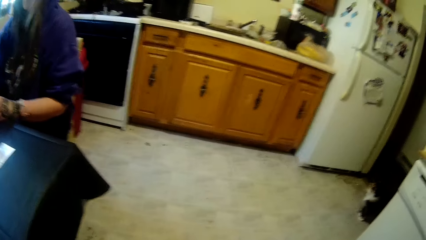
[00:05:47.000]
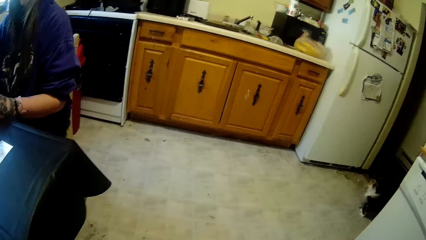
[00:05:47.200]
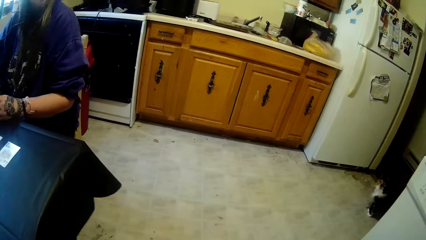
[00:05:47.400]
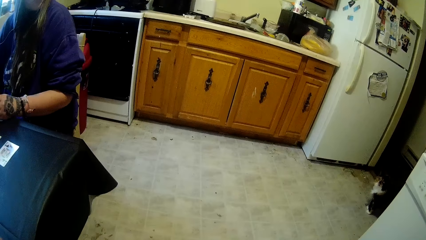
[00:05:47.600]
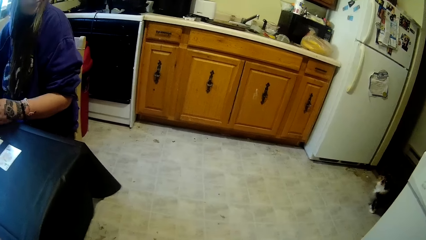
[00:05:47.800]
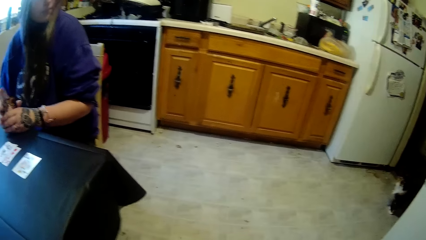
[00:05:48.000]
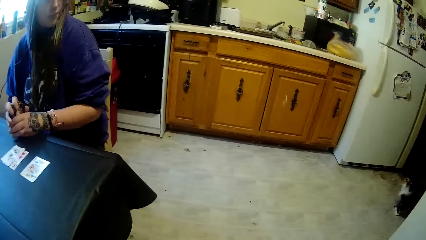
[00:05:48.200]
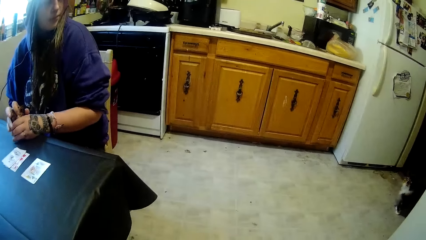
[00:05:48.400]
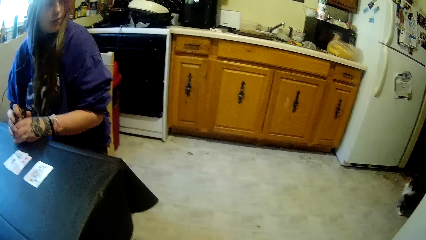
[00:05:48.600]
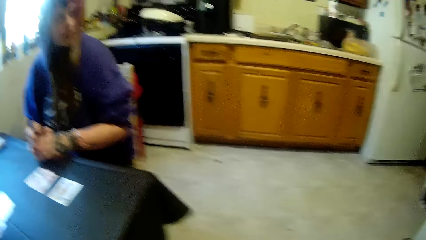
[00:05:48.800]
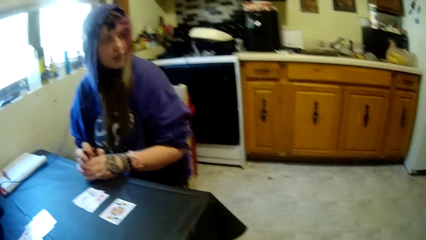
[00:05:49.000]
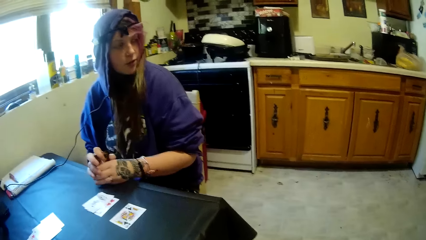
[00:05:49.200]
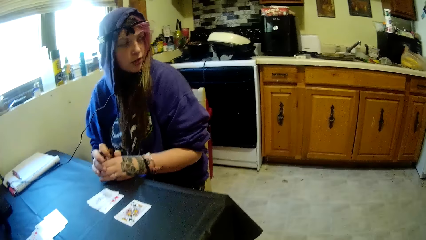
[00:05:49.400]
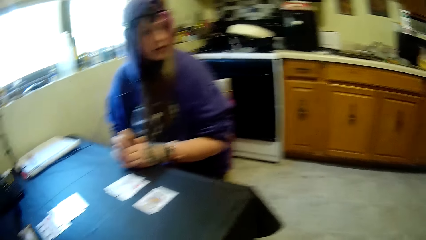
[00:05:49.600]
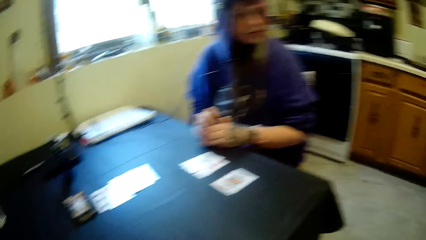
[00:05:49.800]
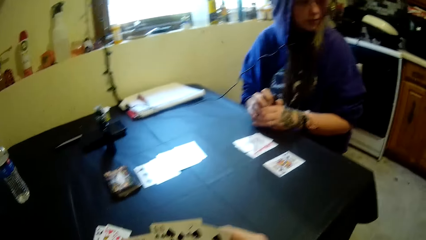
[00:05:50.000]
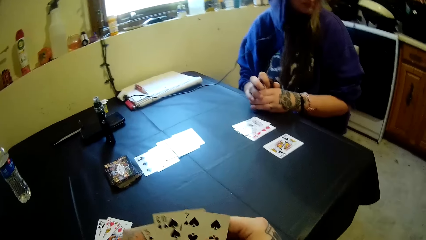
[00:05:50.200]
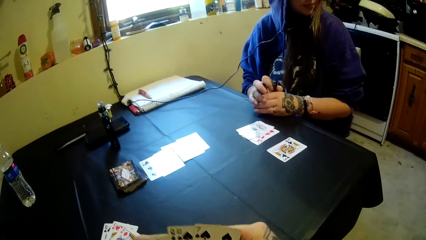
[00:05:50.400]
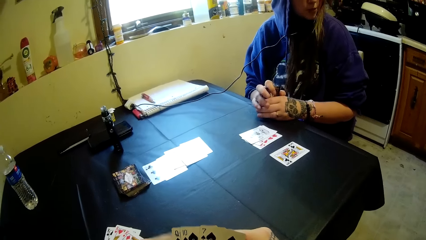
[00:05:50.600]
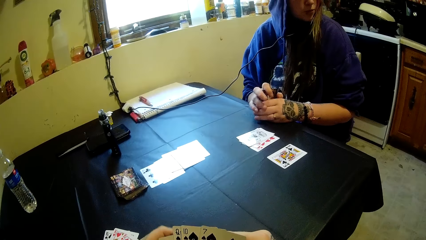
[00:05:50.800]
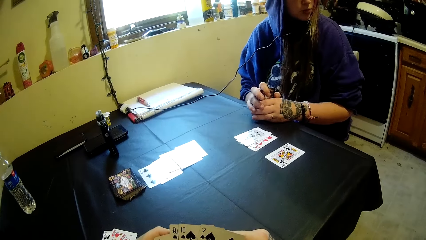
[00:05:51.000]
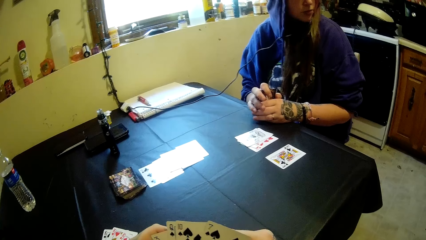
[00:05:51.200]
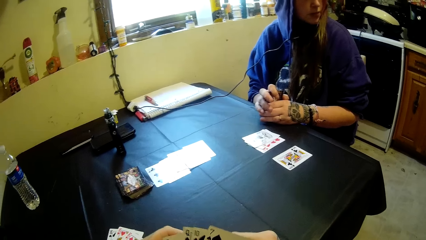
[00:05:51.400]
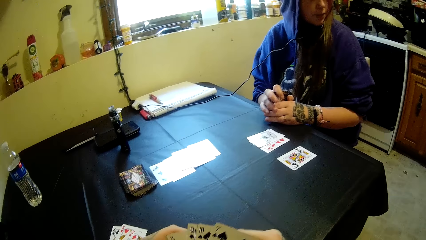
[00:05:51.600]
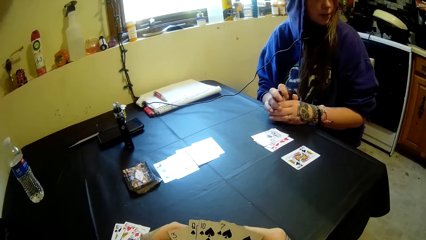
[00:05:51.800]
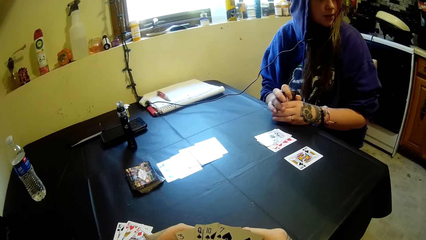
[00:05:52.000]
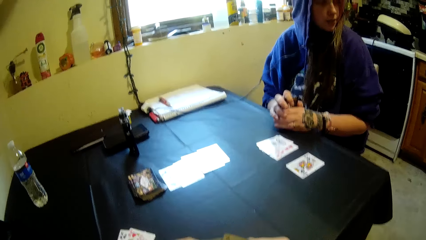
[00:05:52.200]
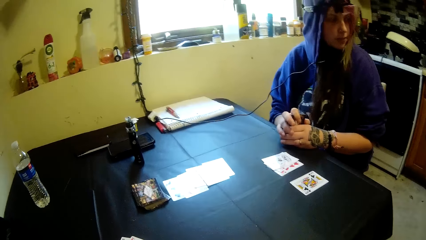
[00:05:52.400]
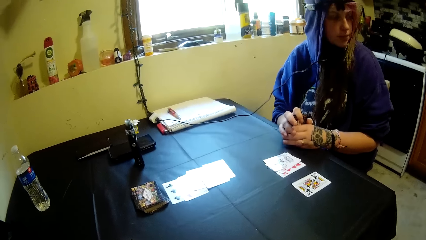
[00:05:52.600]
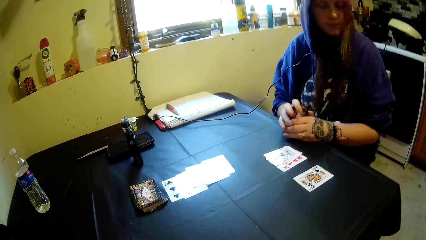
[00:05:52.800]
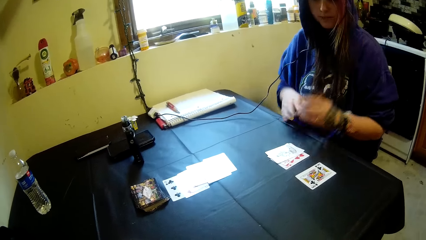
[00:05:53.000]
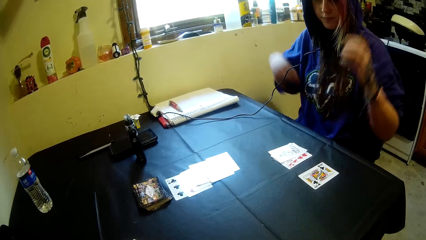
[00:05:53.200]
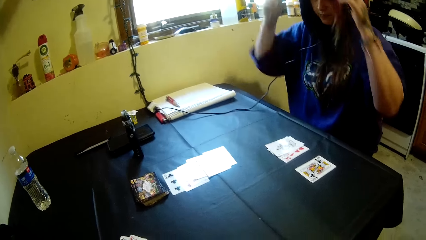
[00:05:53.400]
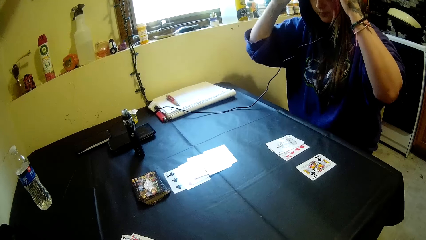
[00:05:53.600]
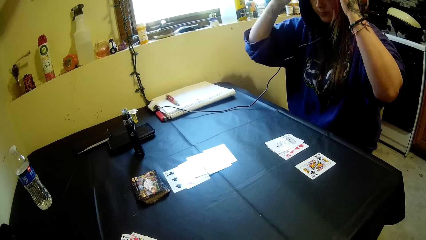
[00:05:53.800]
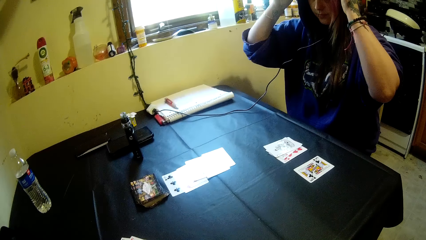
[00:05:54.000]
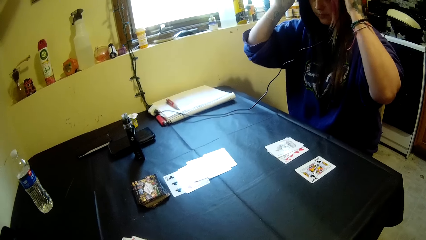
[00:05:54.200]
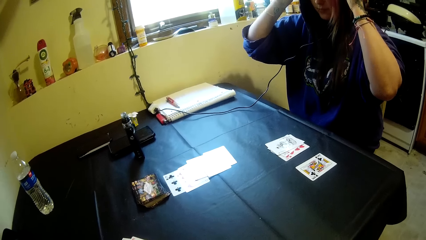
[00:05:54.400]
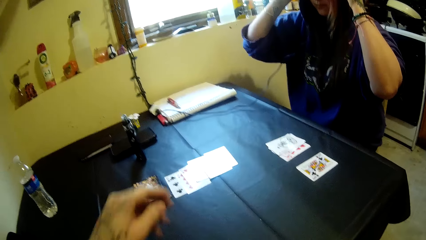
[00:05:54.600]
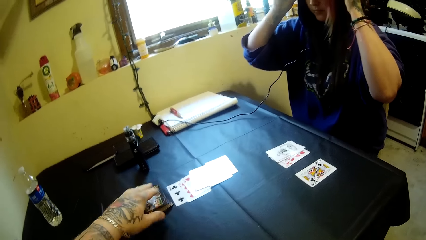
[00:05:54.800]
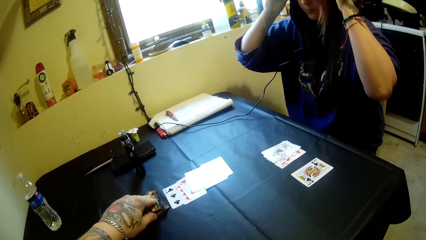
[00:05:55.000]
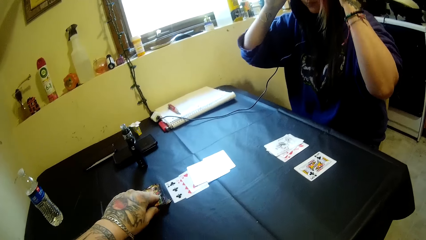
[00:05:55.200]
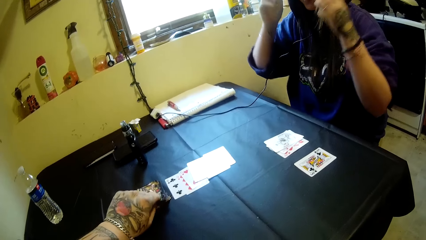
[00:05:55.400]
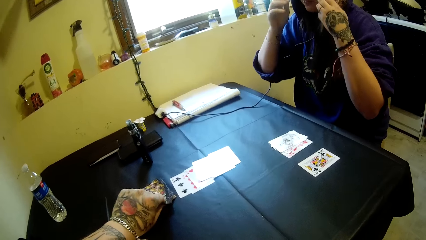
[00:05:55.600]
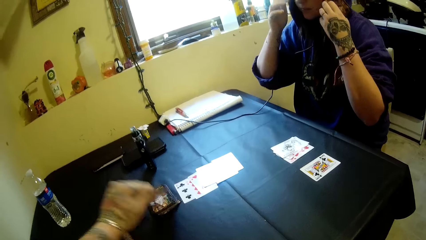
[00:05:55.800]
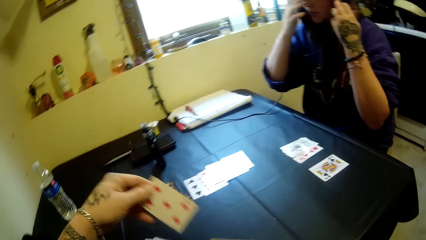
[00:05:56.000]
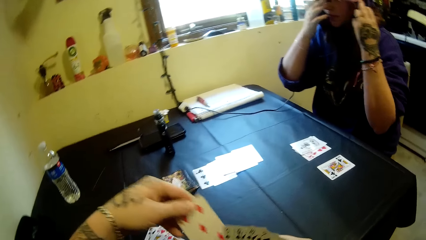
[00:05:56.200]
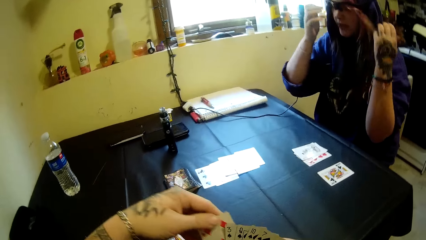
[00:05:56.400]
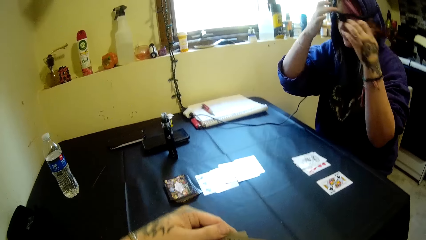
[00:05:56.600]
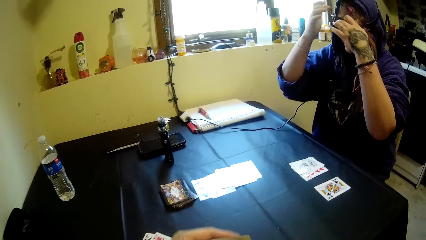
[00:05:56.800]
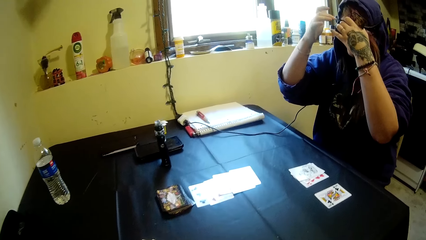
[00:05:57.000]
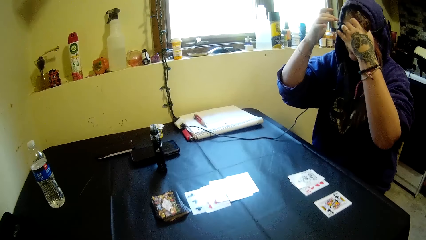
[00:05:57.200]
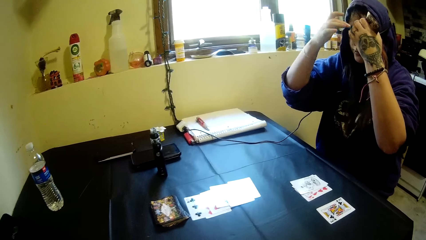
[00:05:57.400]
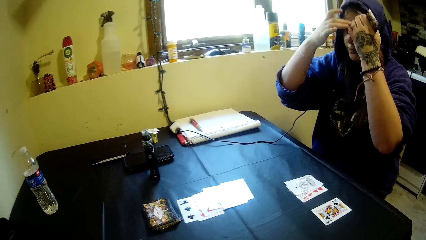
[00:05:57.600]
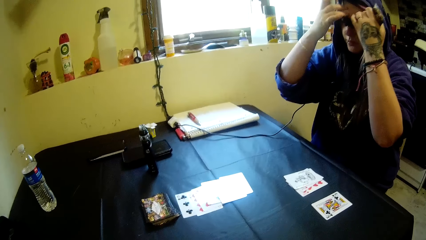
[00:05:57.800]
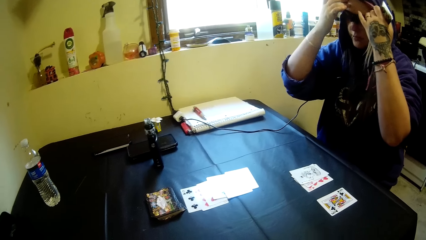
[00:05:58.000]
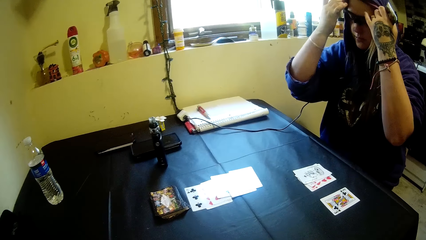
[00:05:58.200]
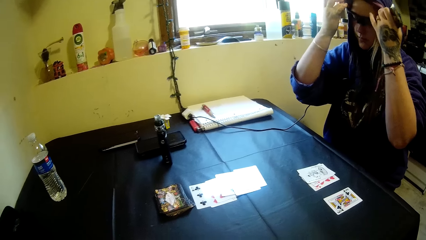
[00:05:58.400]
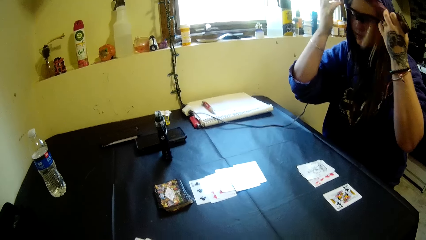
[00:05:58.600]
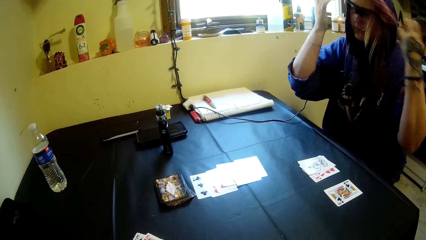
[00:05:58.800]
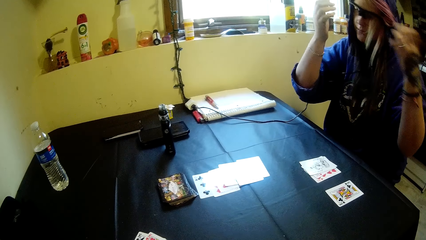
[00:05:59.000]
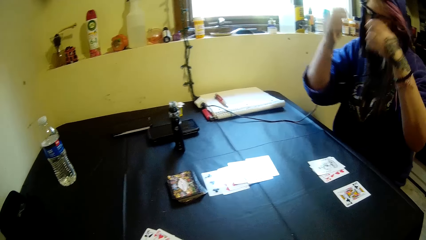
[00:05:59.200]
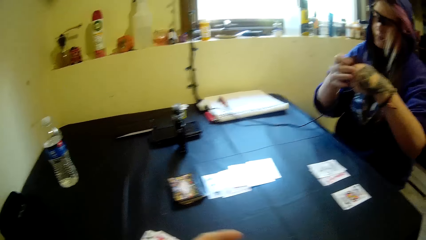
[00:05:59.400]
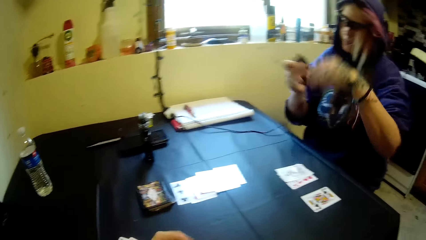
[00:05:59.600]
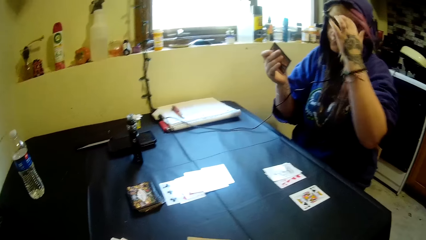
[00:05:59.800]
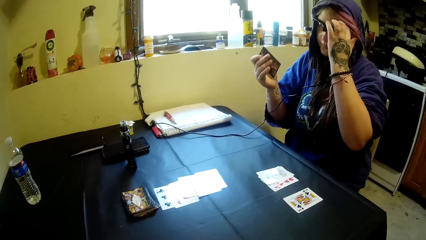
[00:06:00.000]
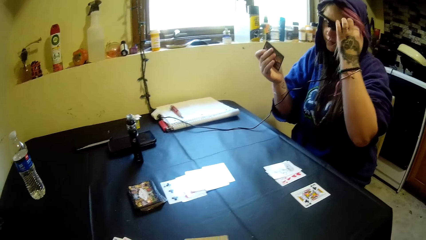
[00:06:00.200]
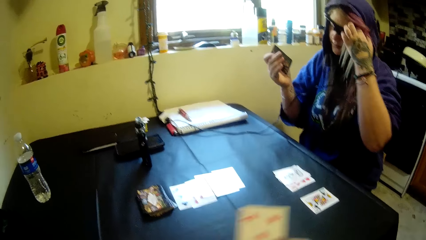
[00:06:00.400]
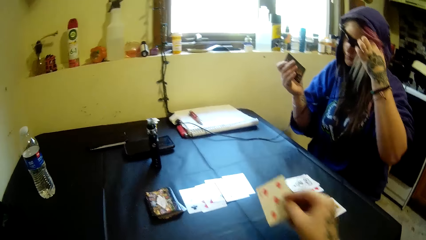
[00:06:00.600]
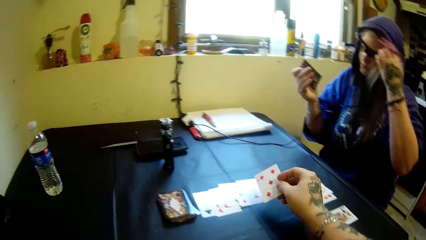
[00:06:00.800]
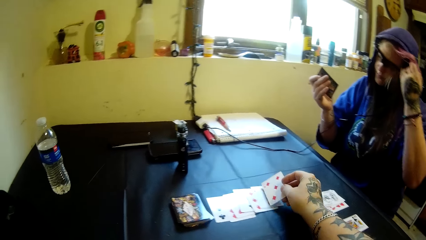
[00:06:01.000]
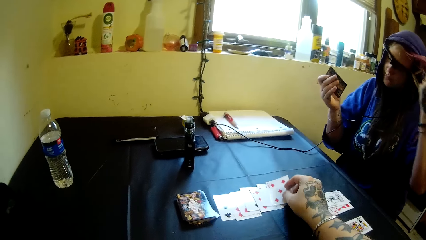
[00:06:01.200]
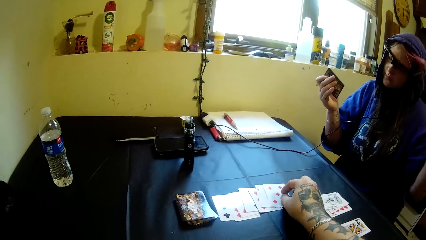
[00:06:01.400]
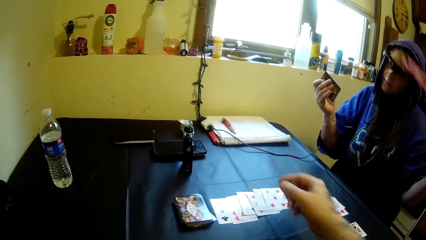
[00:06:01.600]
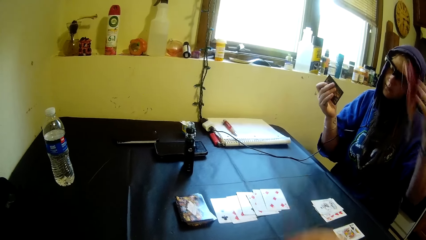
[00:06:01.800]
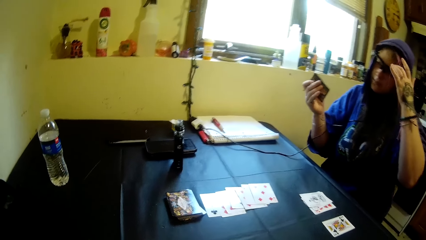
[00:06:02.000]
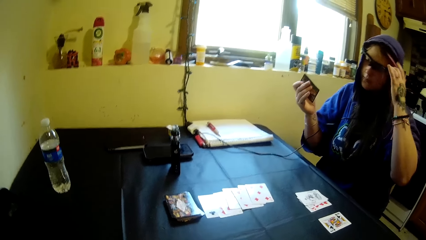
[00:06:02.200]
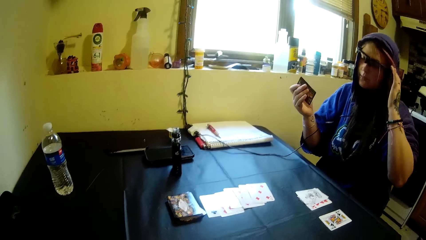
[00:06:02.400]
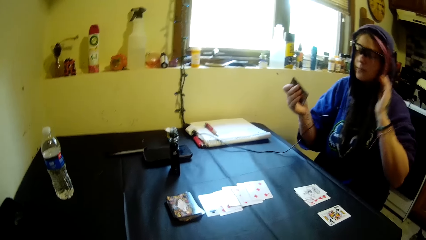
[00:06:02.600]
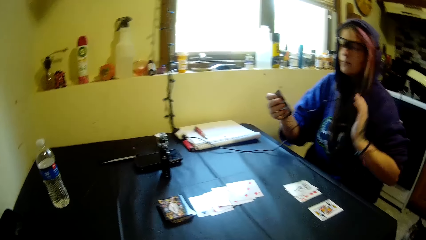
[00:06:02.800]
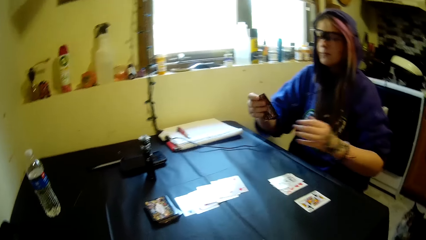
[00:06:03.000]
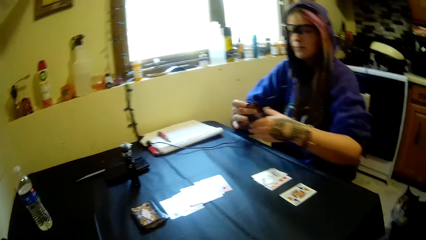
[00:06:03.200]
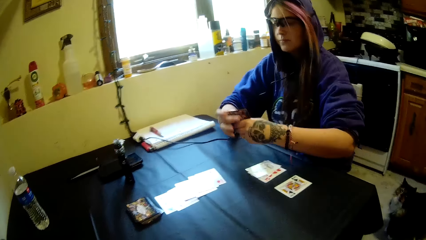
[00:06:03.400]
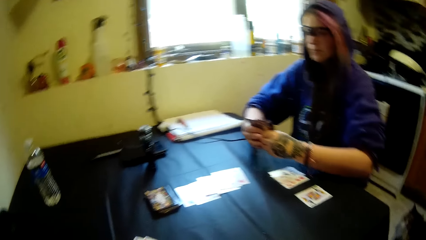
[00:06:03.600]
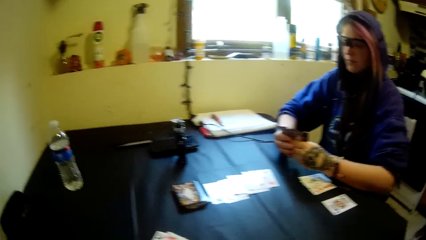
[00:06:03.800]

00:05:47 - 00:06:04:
A woman holds the cards and adjusts her hair. The camera wearer picks a card from the table. The woman holds her hair with both hands. The camera wearer drops a card on the table. They play the game of cards.
